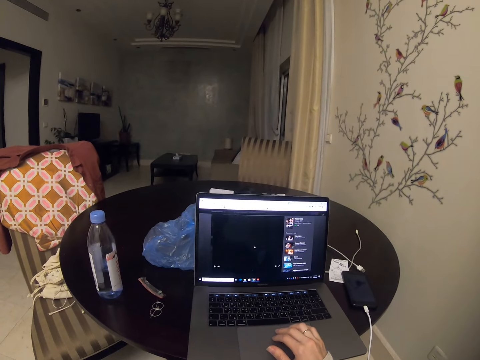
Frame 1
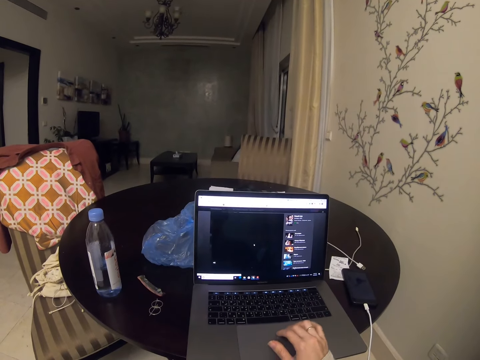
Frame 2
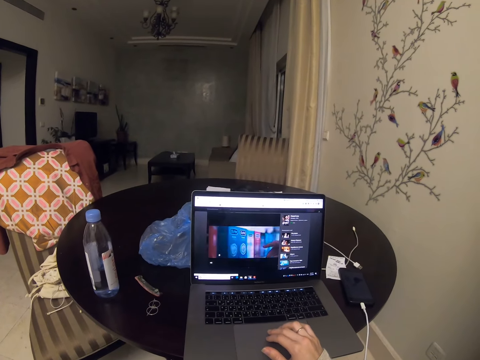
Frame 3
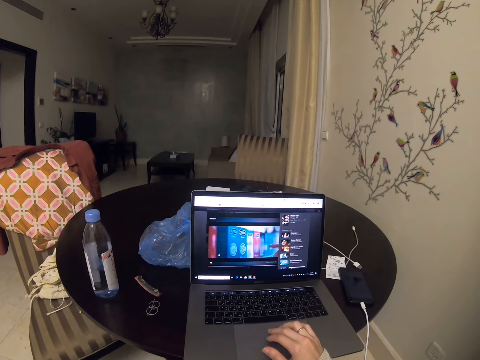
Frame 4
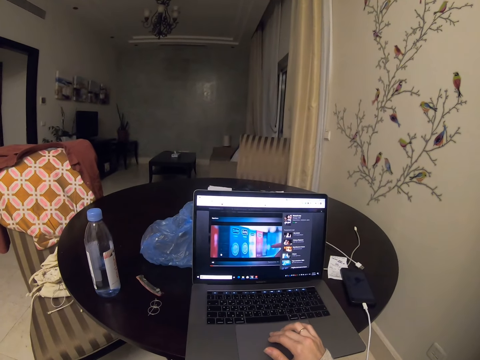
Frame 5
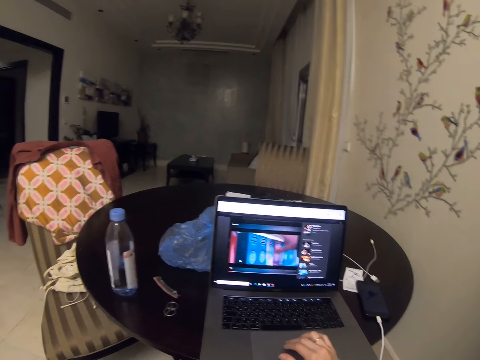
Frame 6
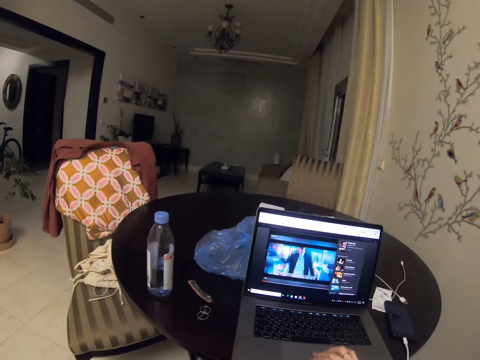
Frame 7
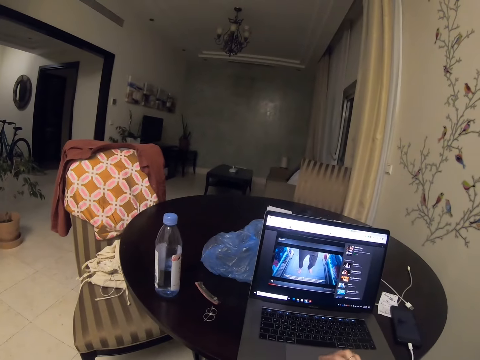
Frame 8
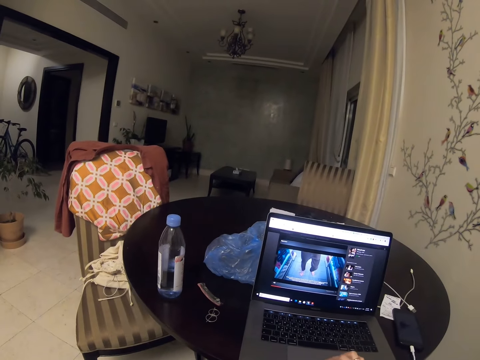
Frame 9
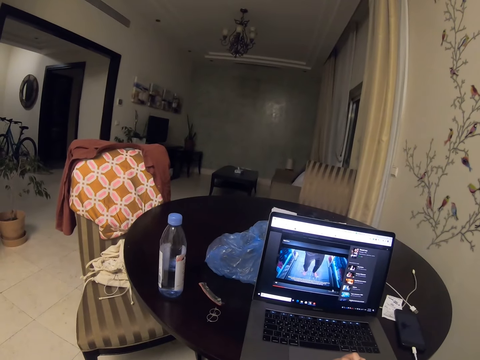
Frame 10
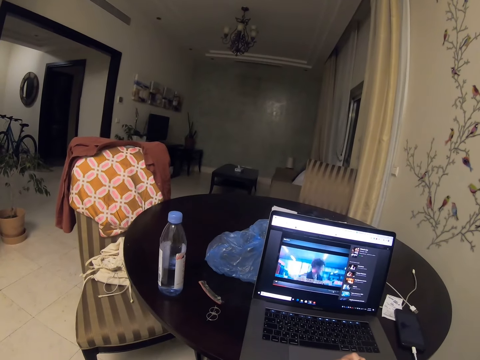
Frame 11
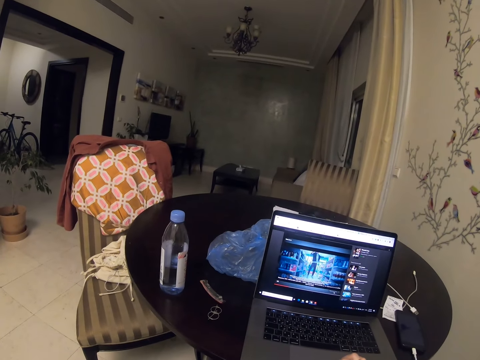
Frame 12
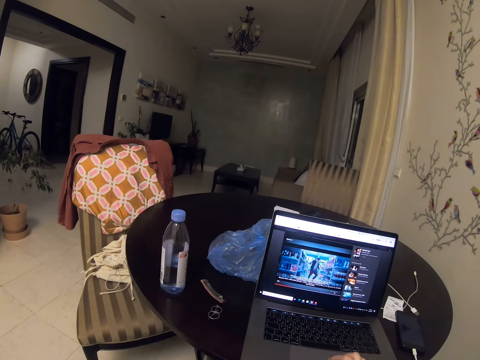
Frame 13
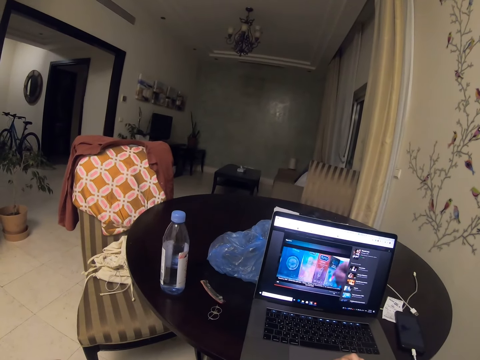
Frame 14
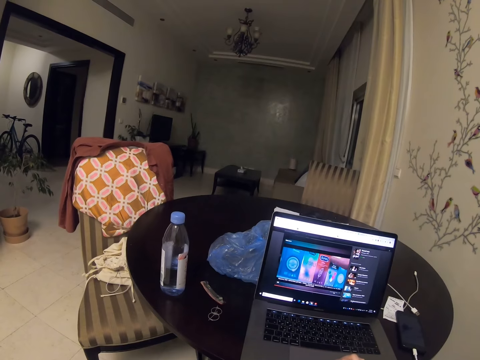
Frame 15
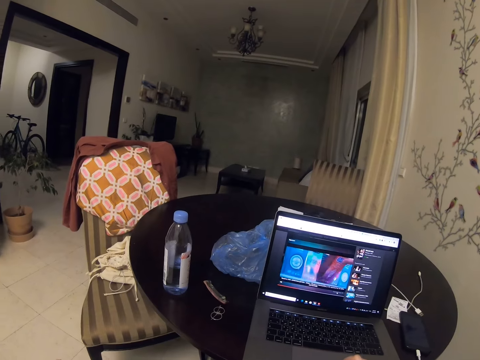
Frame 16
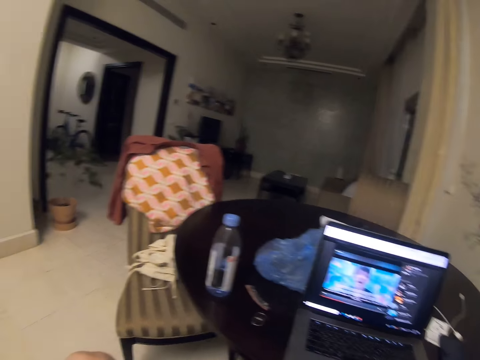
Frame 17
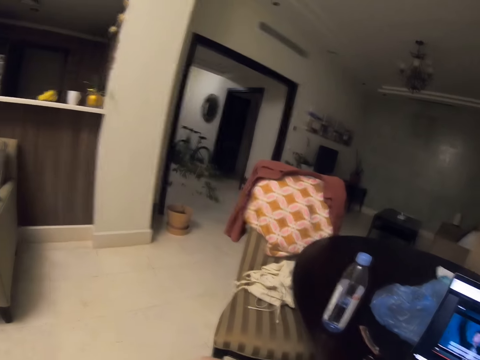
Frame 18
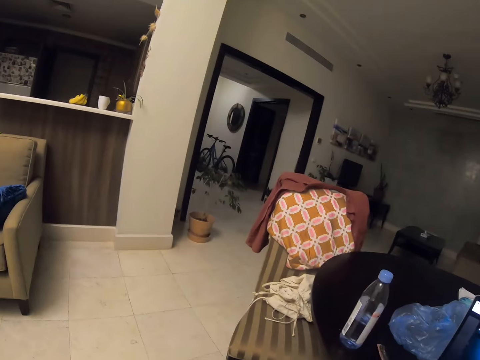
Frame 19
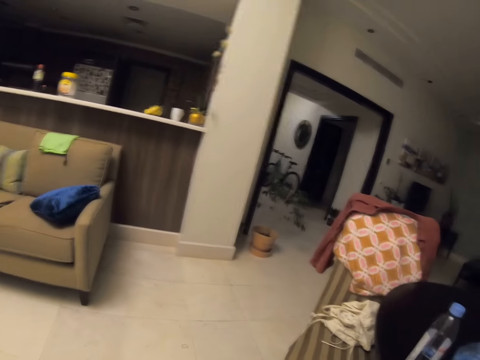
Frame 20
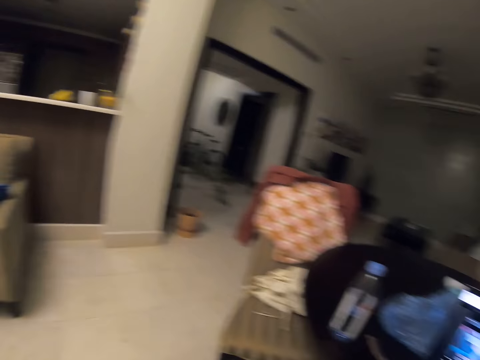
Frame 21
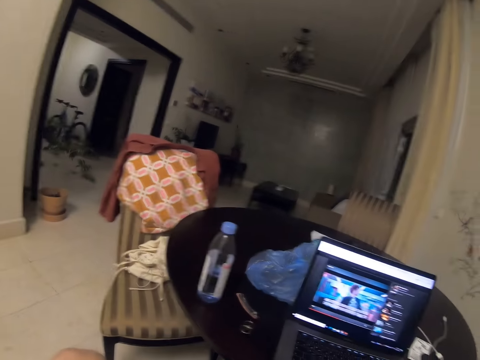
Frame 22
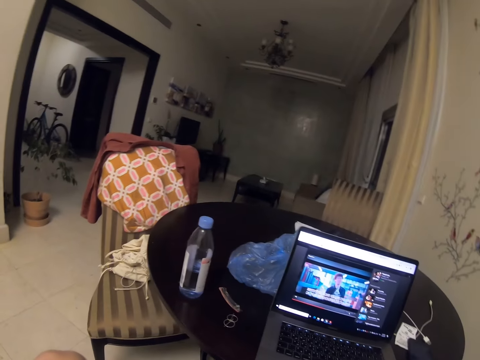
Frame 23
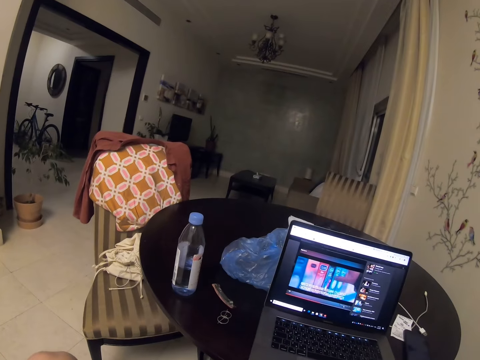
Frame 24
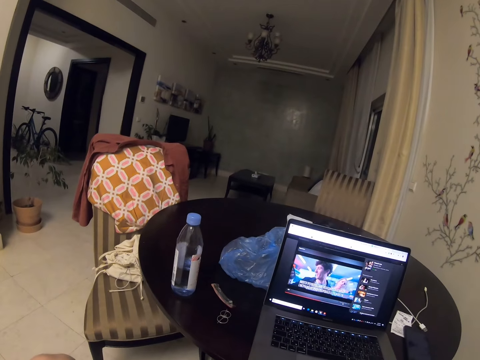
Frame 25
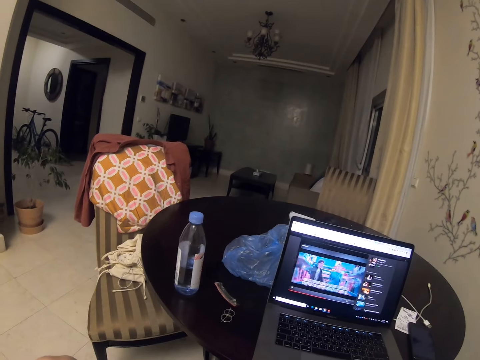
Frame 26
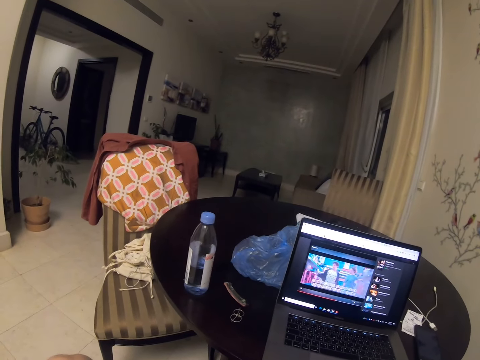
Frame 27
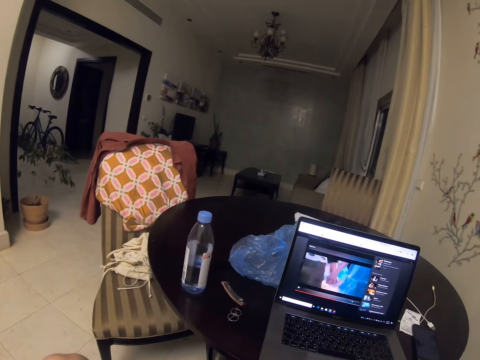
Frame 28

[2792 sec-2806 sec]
The camera wearer watches TV on the laptop. They look on the left.

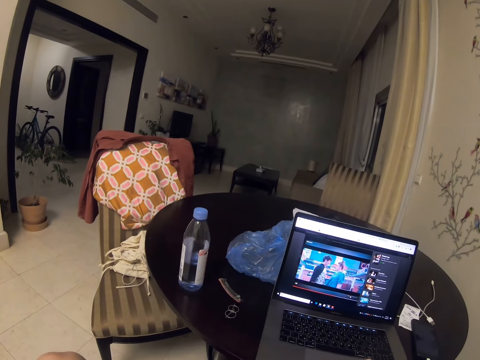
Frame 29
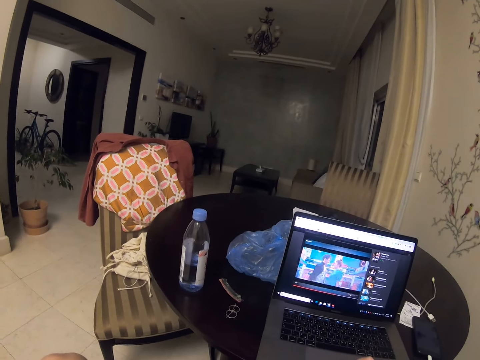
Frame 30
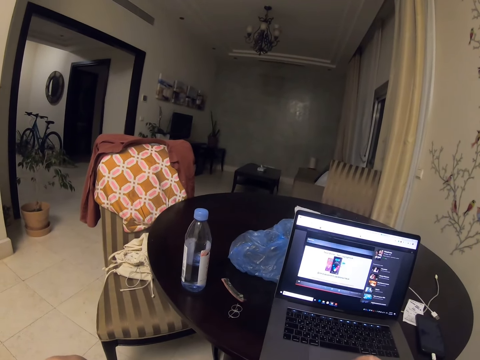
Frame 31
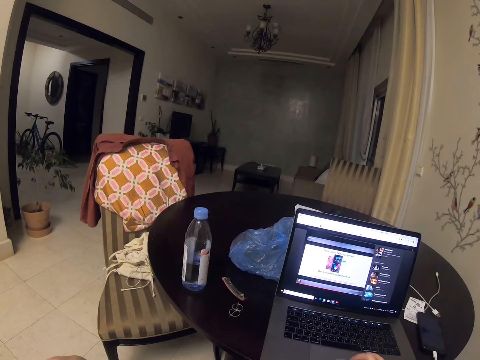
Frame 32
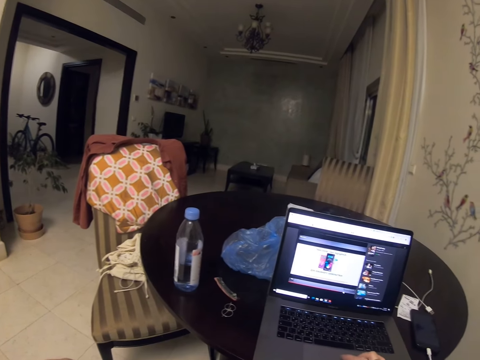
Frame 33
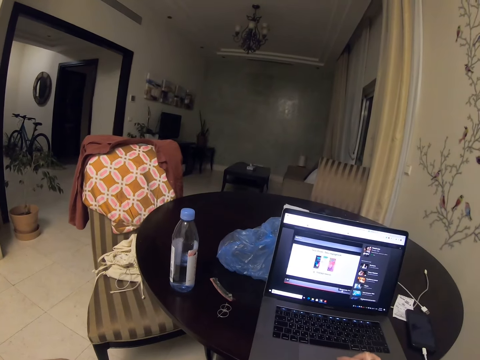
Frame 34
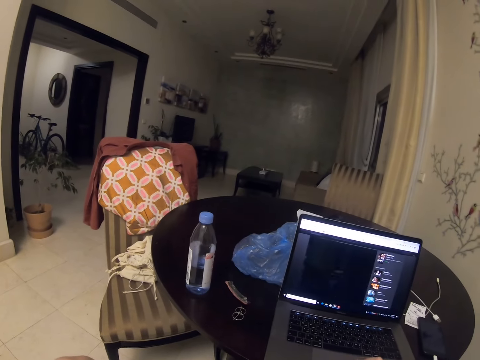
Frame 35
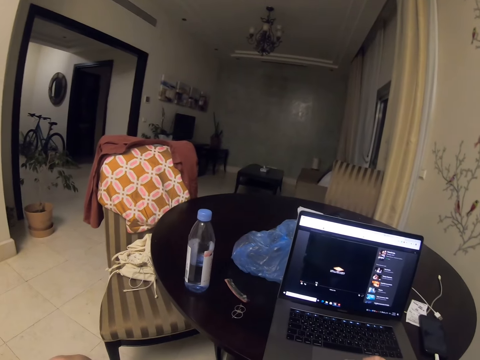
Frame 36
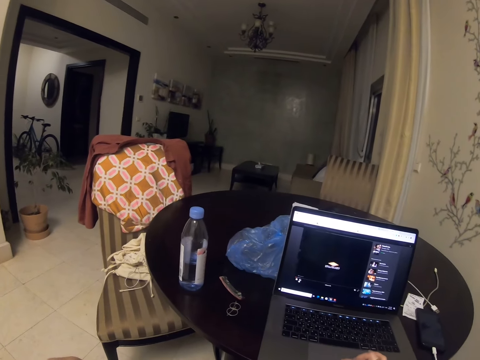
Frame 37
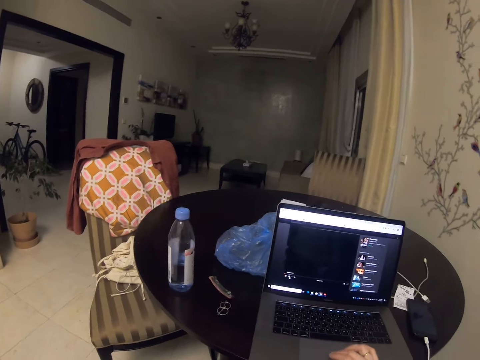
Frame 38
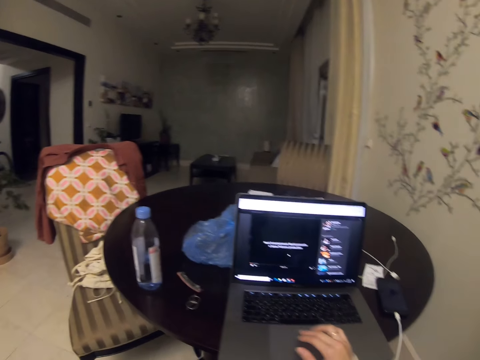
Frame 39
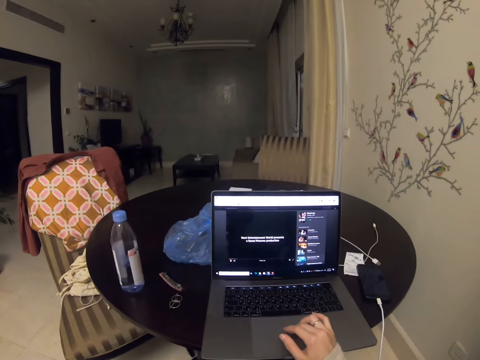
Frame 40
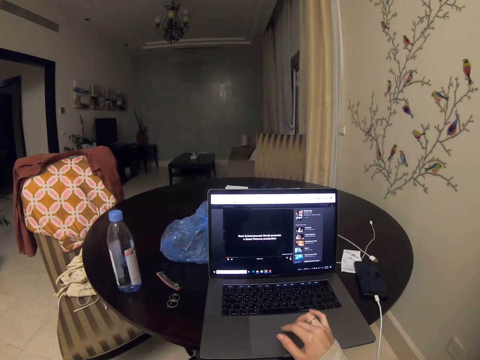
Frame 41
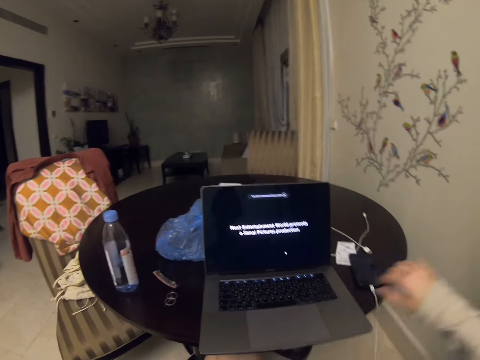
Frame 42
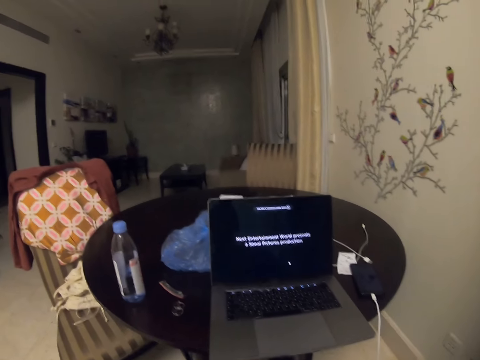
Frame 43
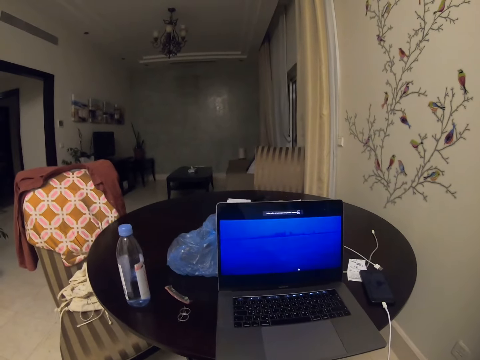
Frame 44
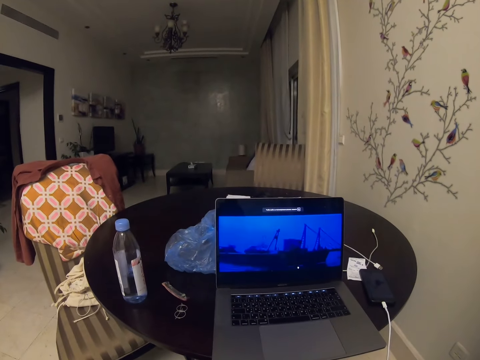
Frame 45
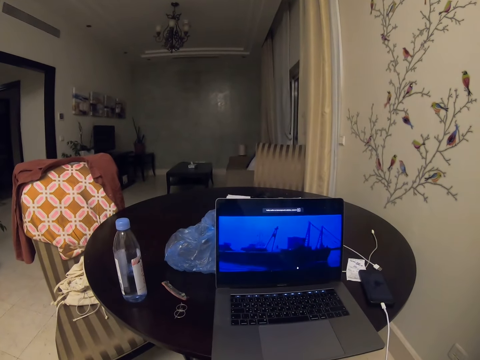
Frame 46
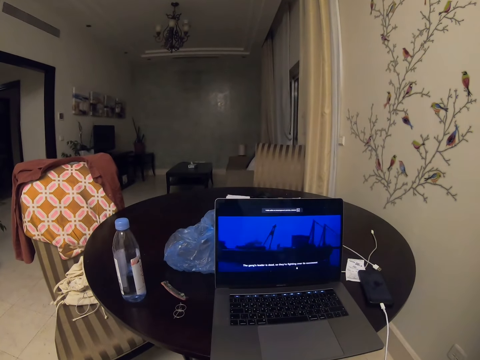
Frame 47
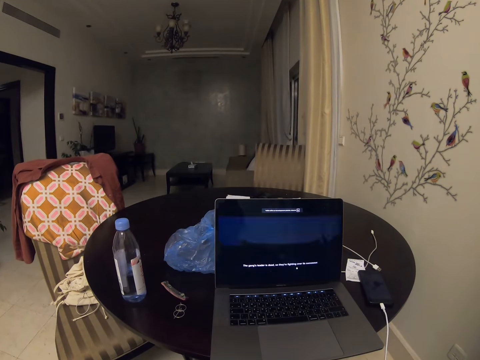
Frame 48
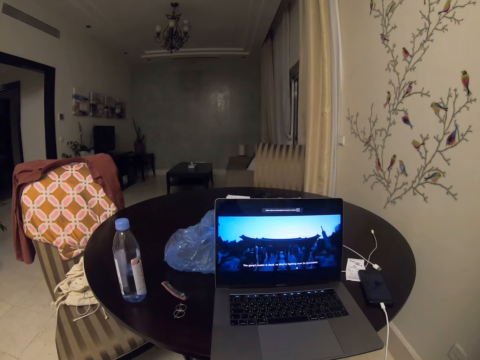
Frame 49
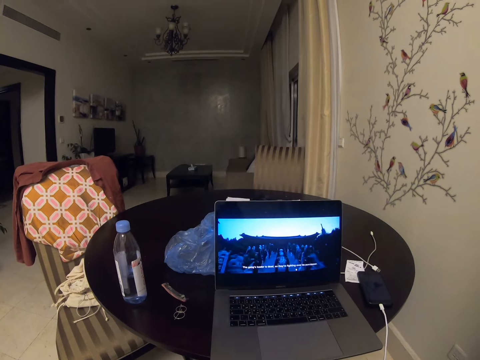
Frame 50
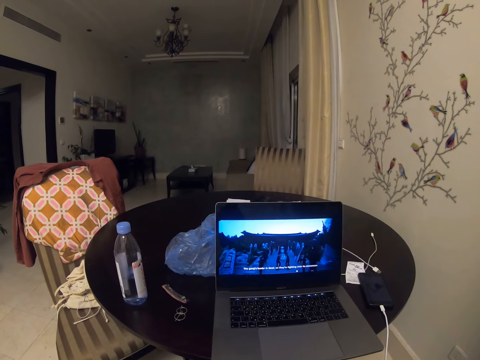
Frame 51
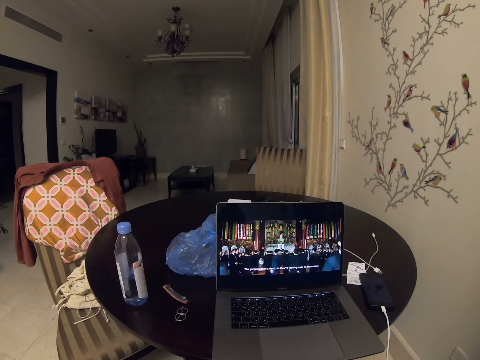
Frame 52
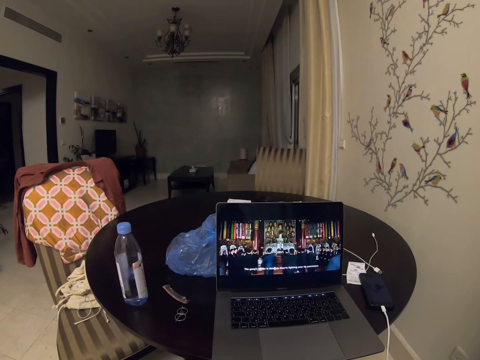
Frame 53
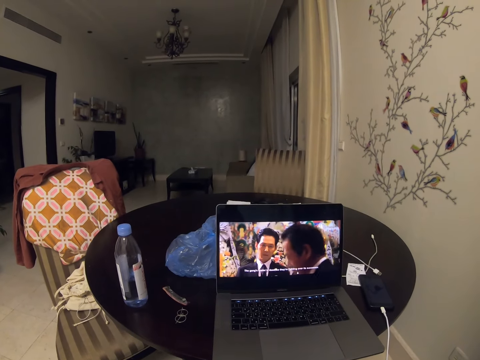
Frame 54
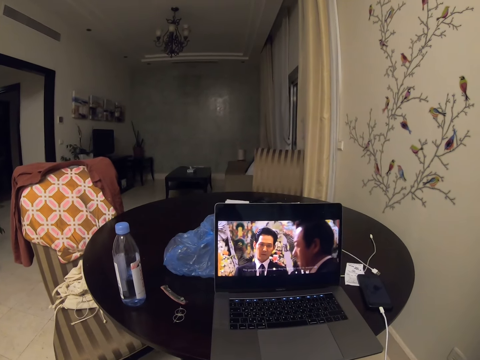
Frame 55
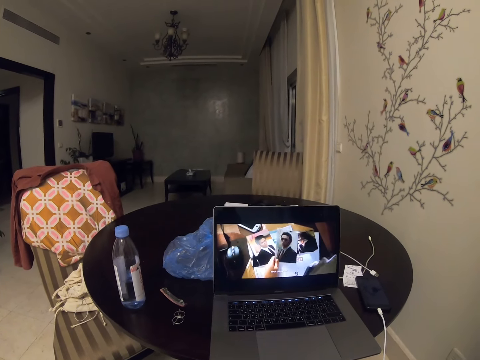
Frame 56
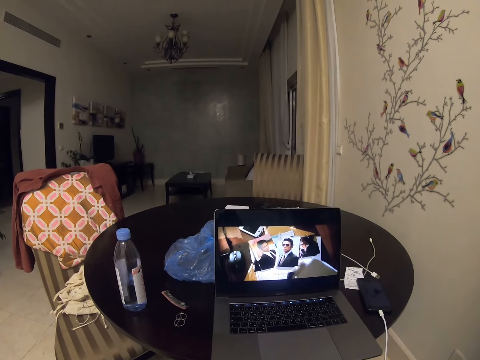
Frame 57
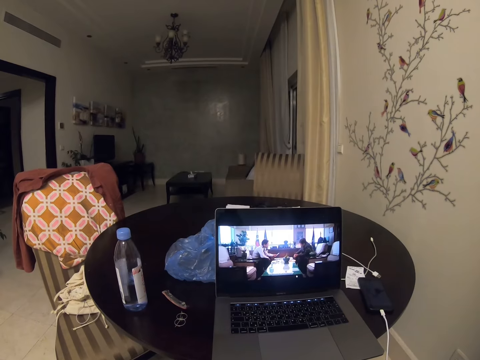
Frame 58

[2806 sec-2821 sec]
The camera wearer scrolls. They lower their hand. They look at movie highlights.
